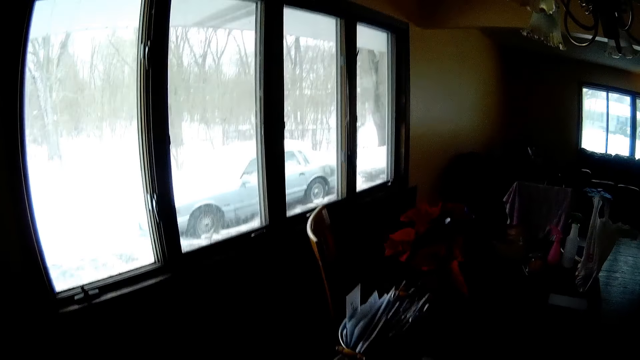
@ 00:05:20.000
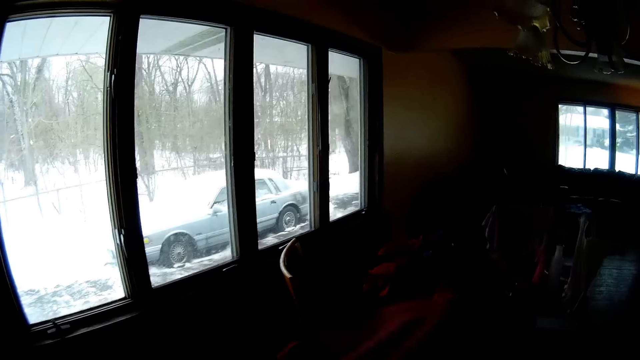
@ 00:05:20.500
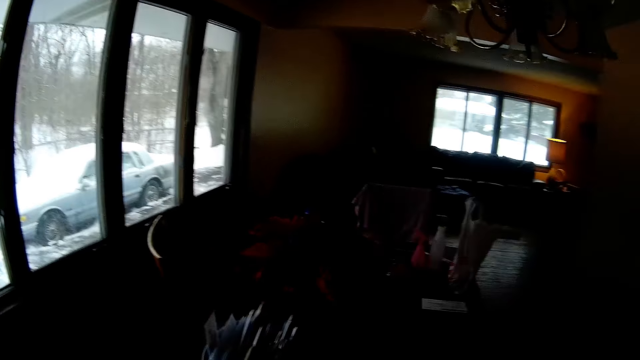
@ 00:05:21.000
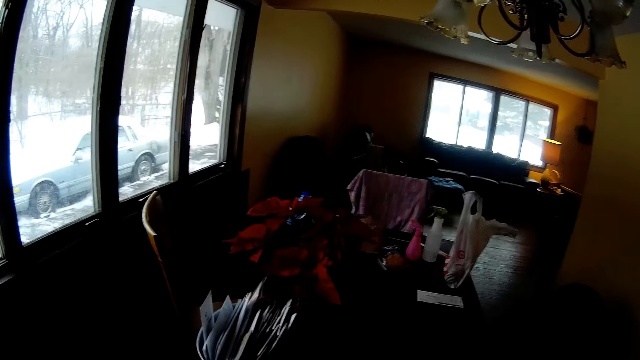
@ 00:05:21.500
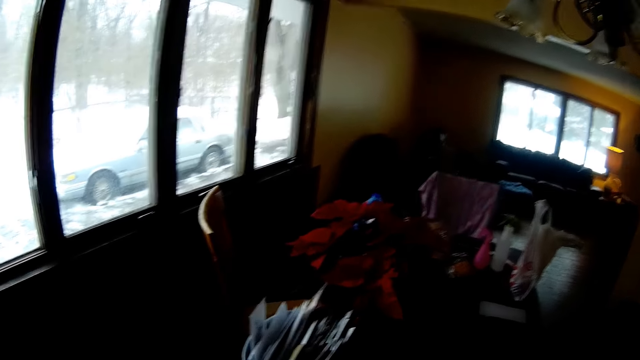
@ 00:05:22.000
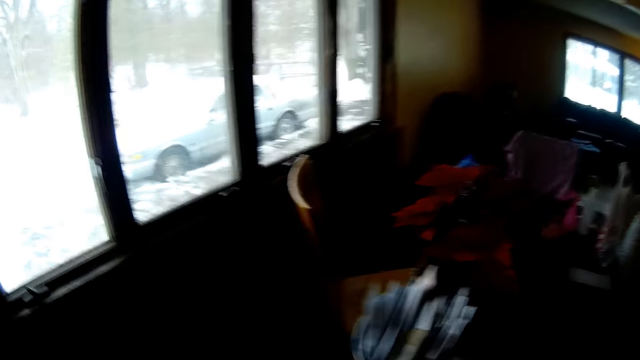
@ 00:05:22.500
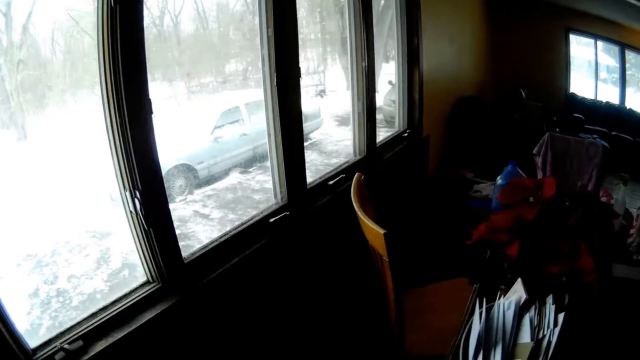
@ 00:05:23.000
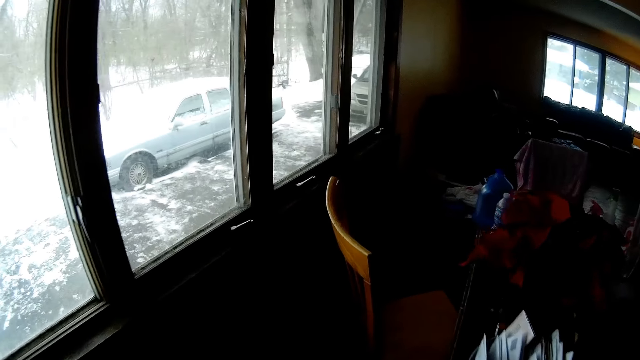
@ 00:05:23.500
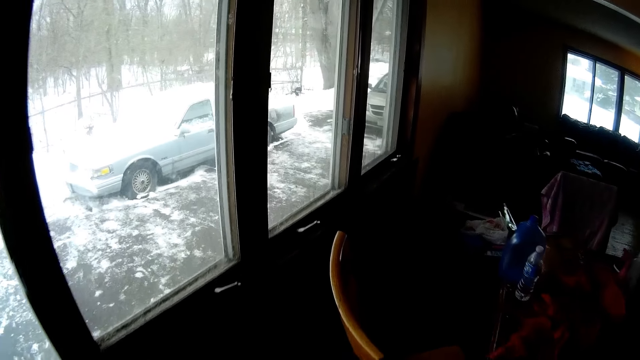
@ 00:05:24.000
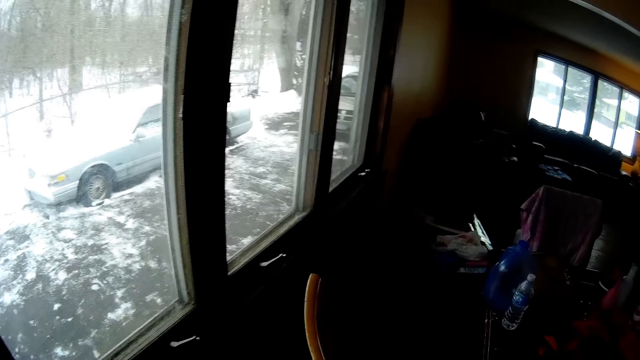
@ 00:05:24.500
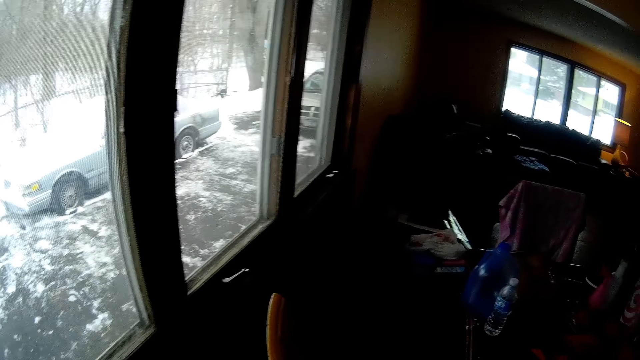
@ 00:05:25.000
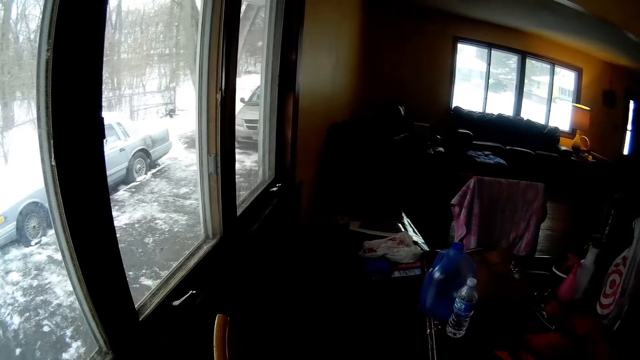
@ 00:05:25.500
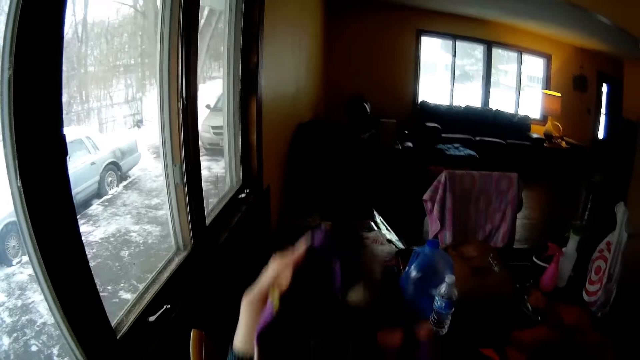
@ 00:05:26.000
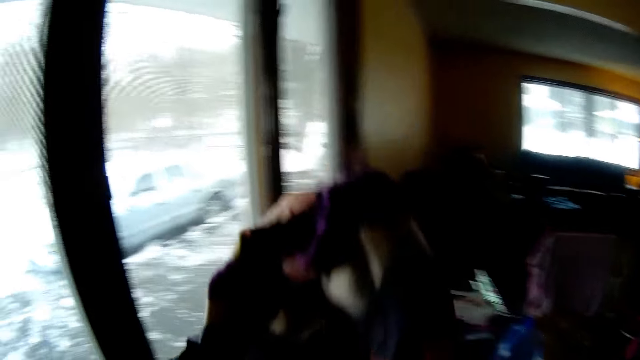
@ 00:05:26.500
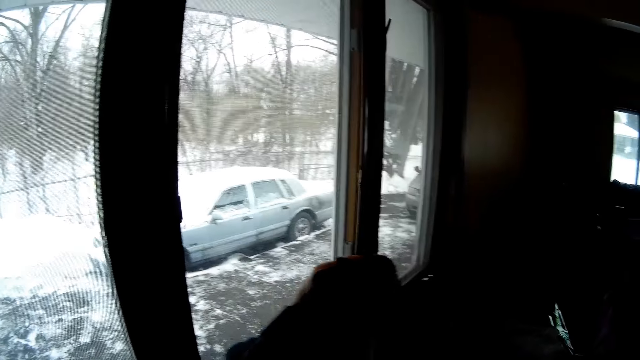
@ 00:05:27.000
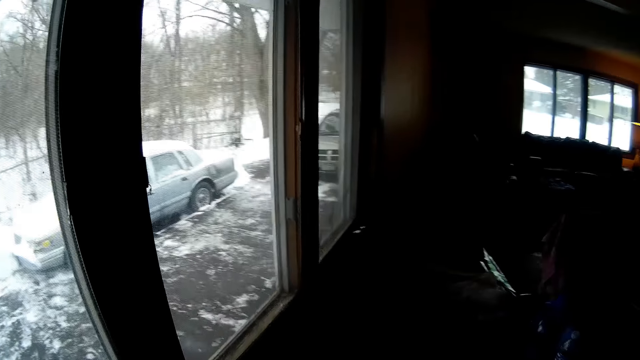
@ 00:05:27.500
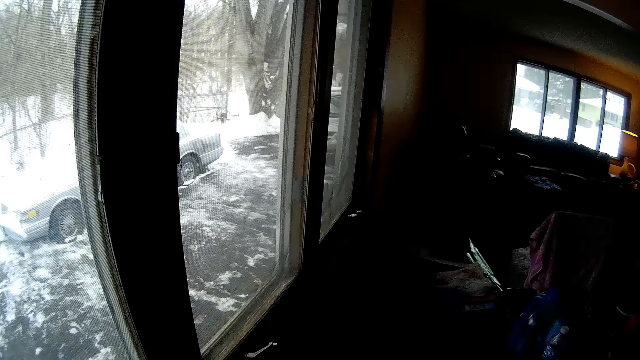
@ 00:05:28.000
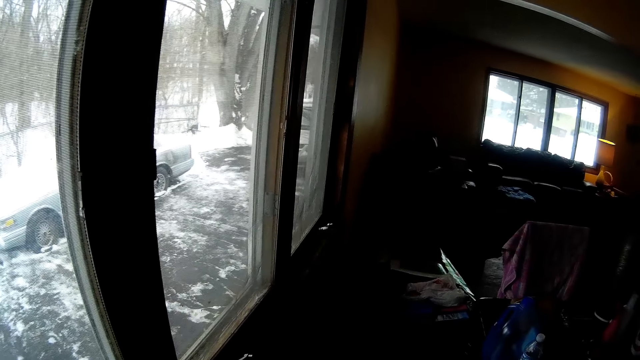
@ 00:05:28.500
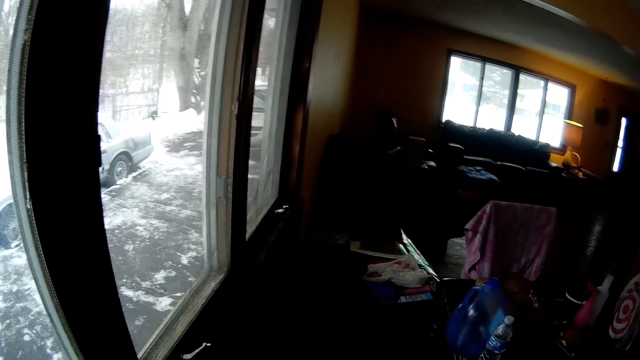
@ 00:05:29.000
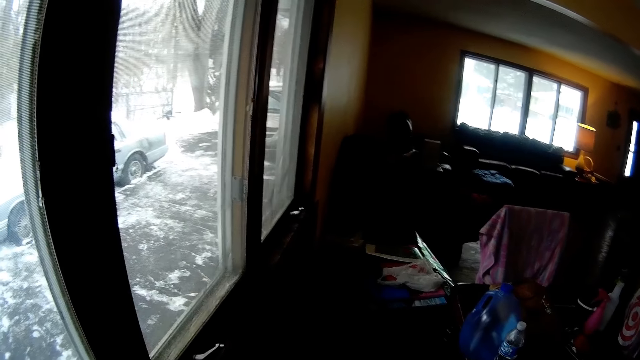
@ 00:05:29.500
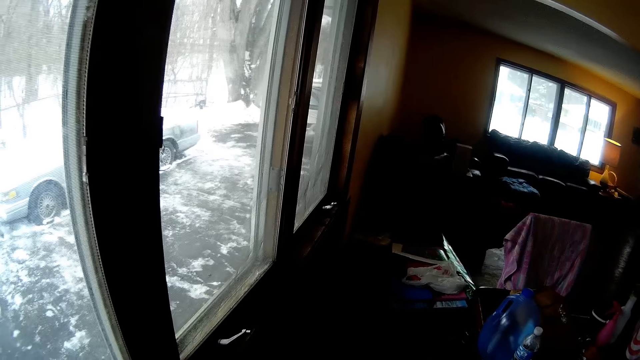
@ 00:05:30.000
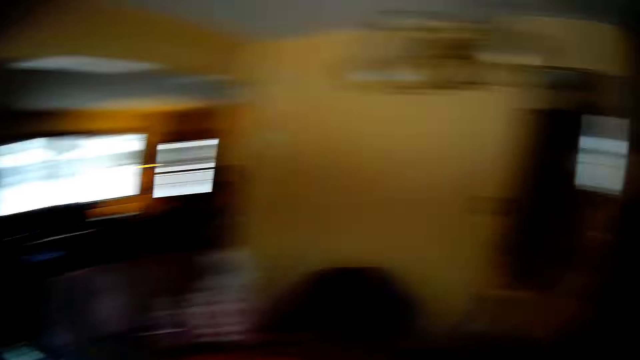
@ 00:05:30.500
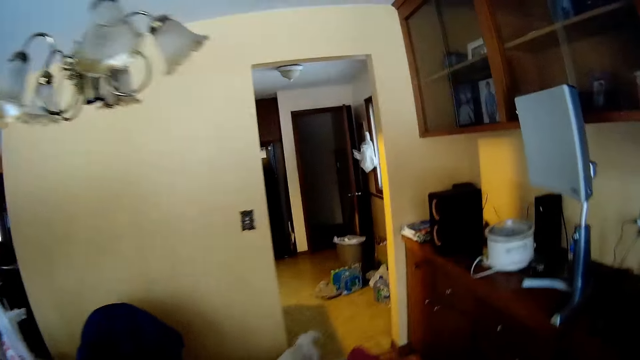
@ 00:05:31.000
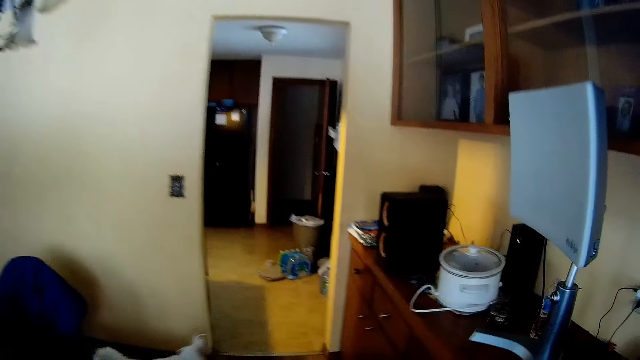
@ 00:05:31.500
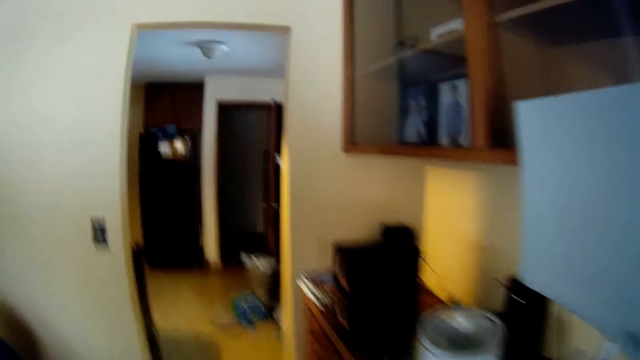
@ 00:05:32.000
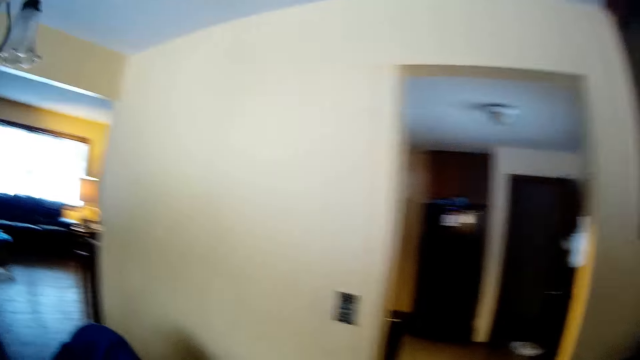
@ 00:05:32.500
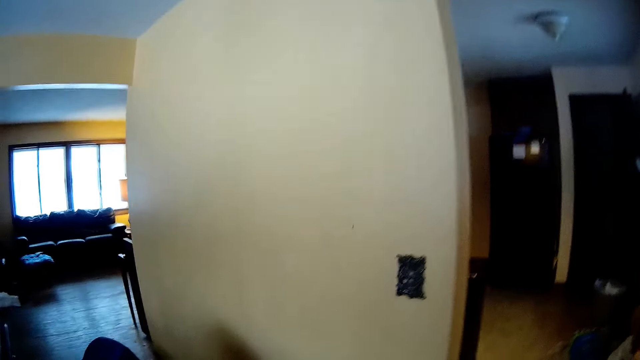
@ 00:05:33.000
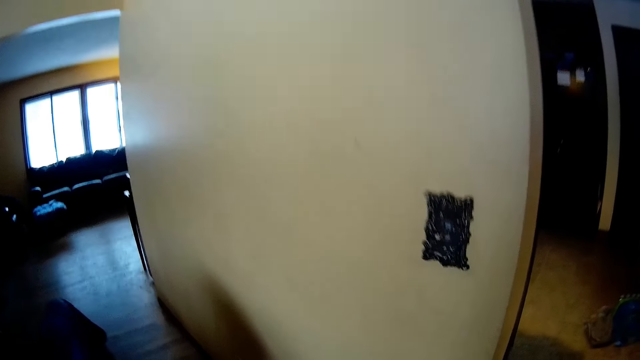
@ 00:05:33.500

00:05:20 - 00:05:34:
The camera wearer holds up a cloth with her right hand. She shakes the camera. She moves closer to the dining chair. She holds up the cloth with her left hand. She drops the cloth in her left hand on the dining chair. She walks around the dining room.

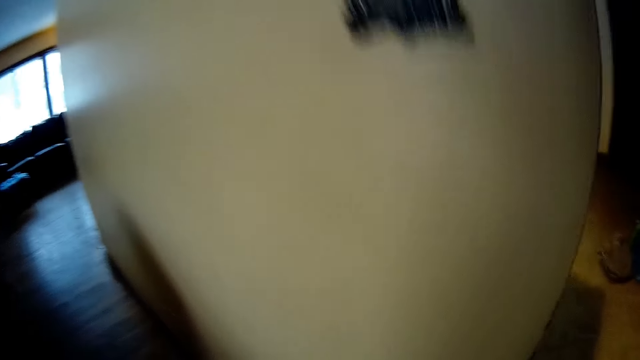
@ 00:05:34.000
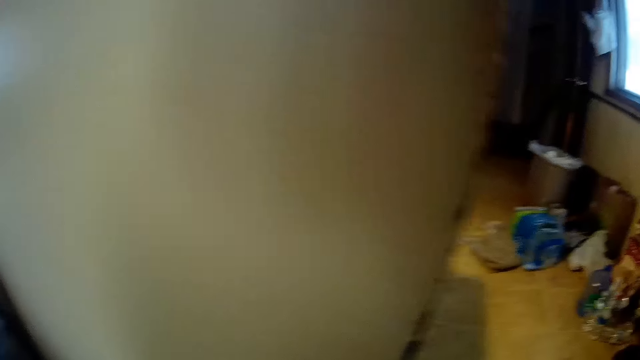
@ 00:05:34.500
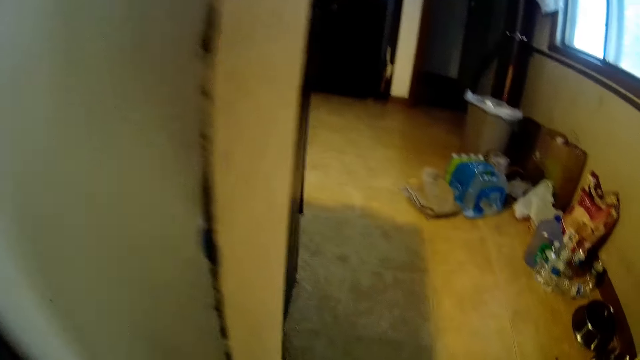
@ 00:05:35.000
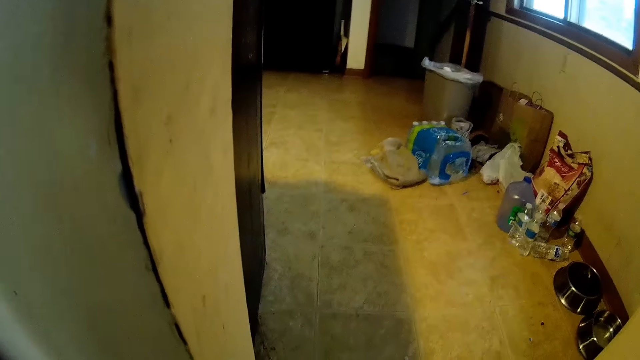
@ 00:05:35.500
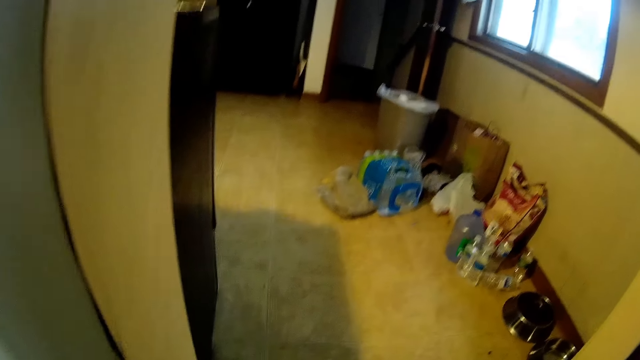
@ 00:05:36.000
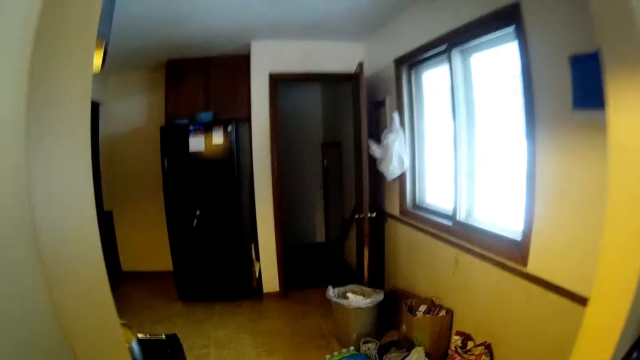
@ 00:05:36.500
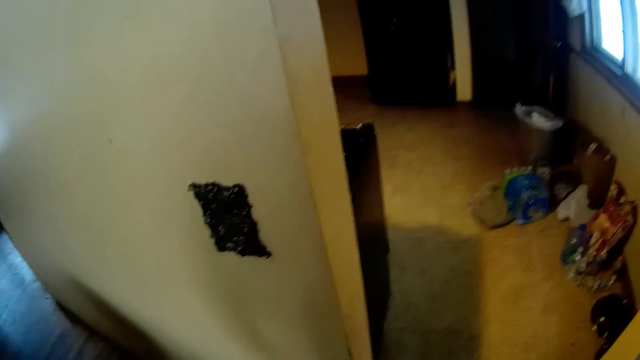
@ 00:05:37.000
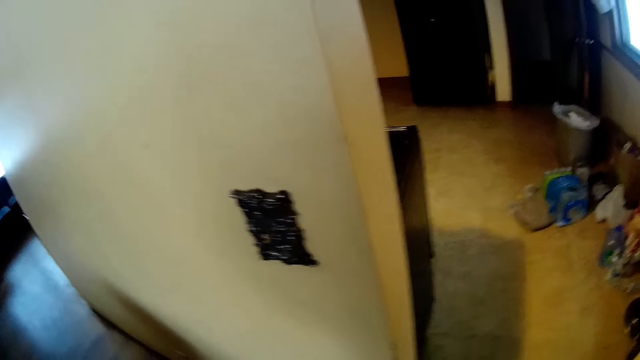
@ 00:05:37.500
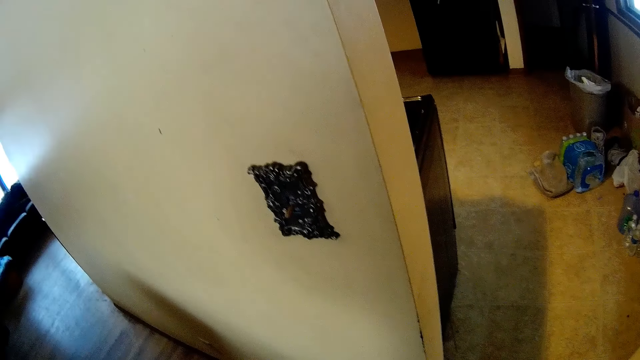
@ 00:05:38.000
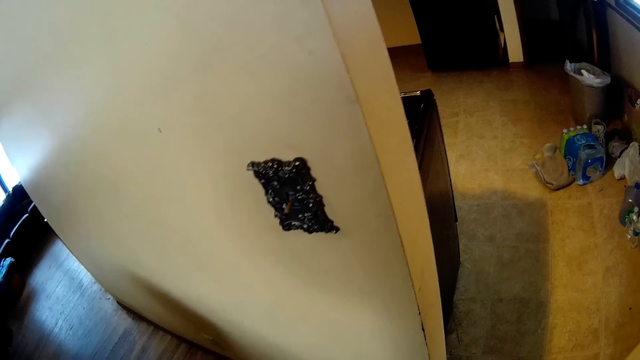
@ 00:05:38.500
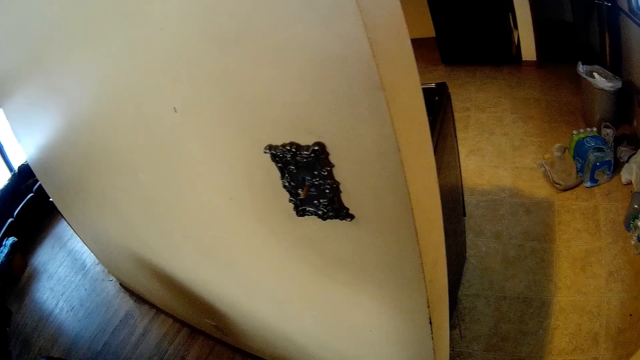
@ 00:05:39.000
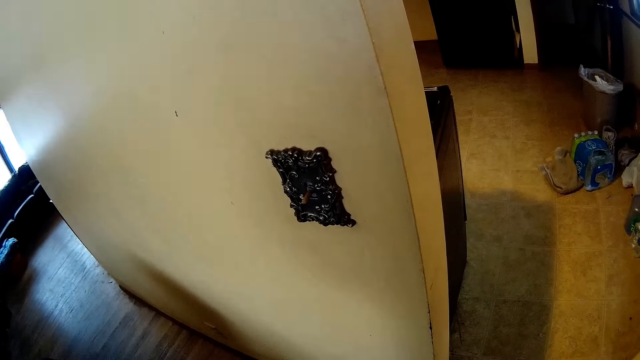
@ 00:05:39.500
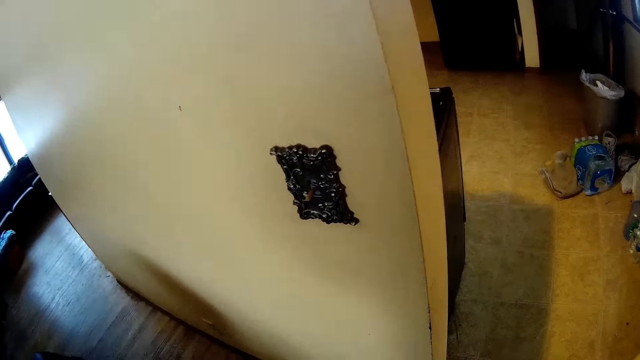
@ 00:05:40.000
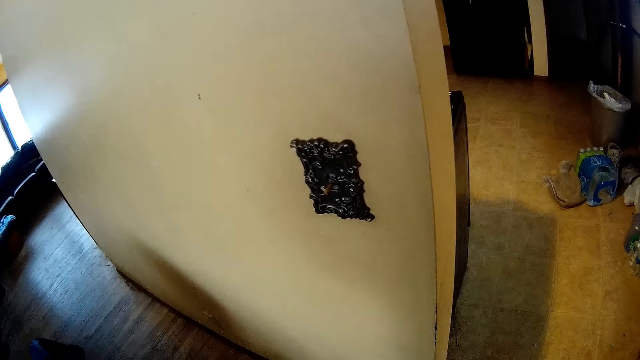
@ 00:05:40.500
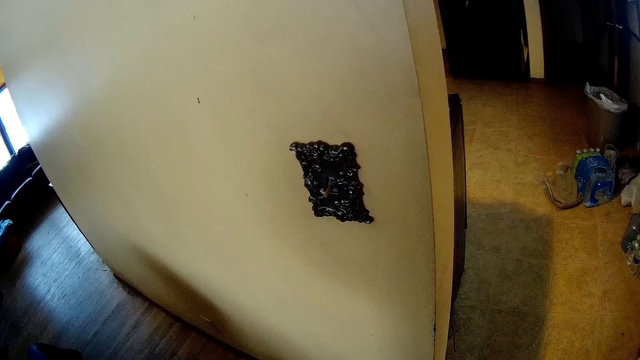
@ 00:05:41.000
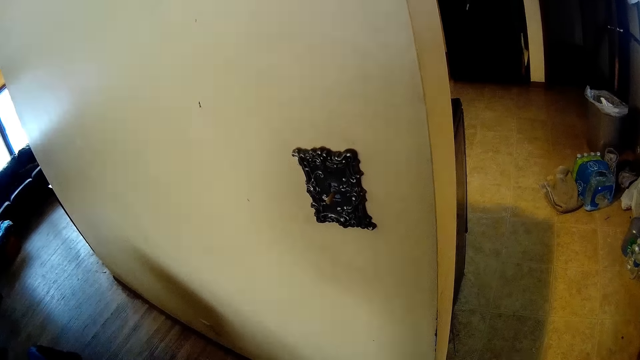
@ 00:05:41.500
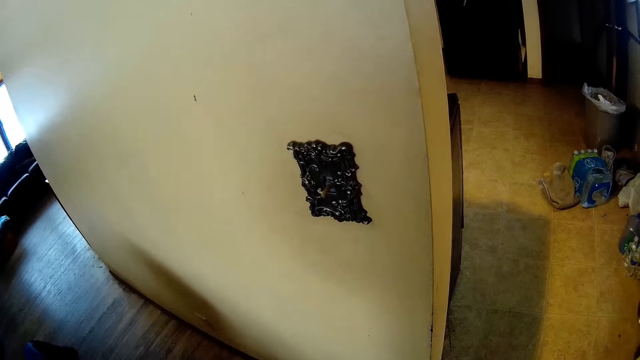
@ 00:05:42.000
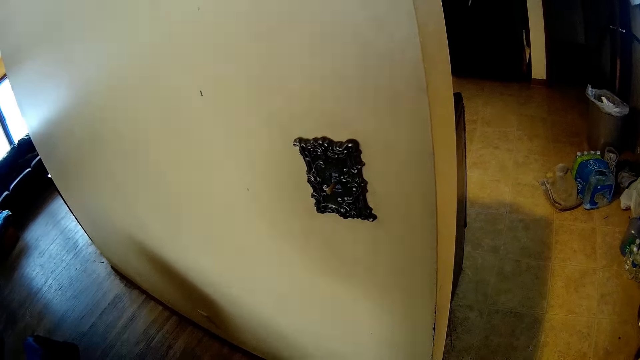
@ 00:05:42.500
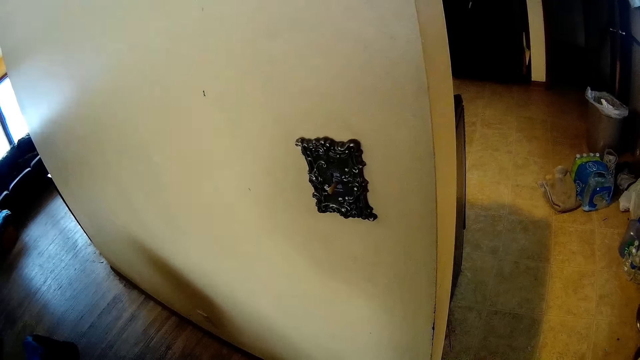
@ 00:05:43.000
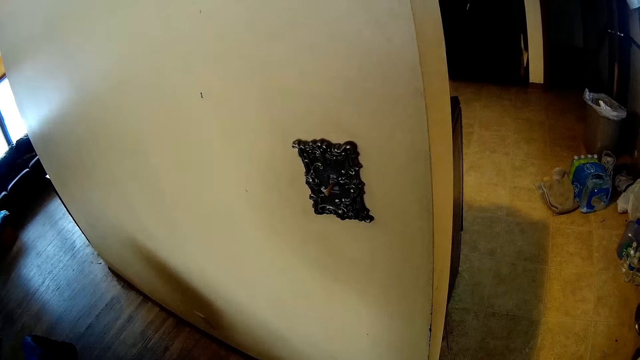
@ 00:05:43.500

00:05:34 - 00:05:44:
The camera wearer moves the camera around.
